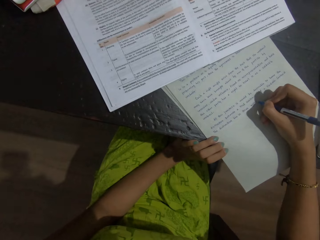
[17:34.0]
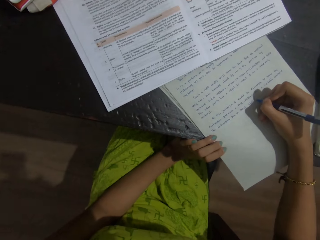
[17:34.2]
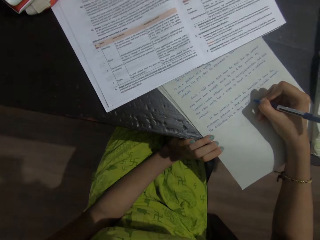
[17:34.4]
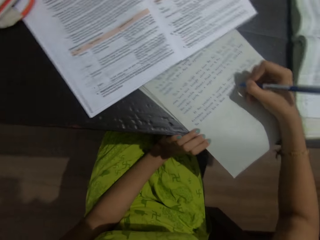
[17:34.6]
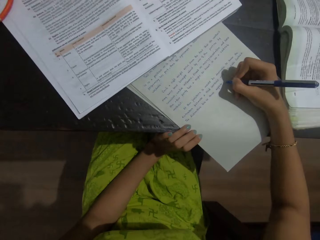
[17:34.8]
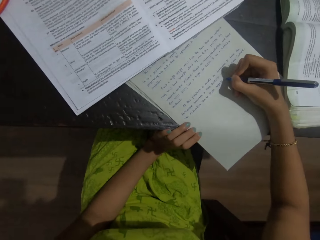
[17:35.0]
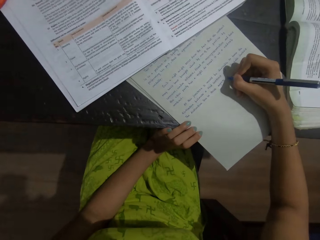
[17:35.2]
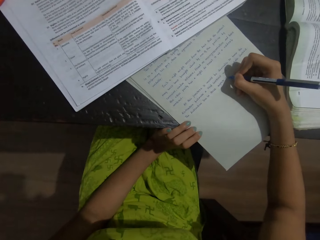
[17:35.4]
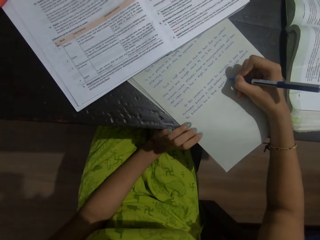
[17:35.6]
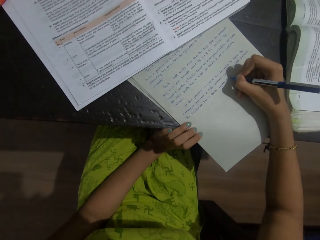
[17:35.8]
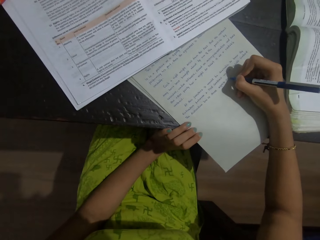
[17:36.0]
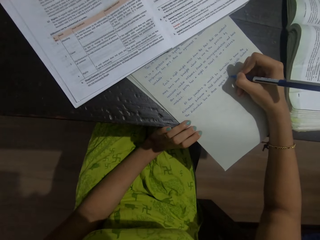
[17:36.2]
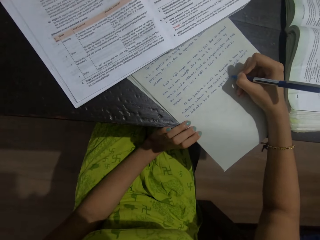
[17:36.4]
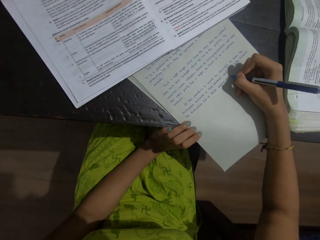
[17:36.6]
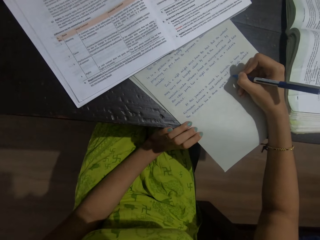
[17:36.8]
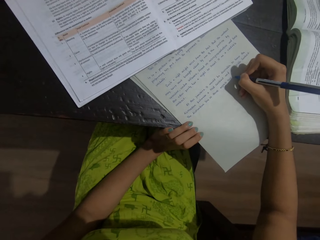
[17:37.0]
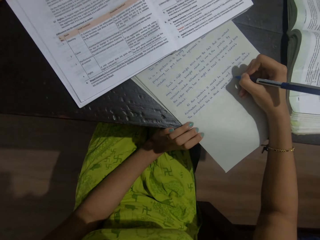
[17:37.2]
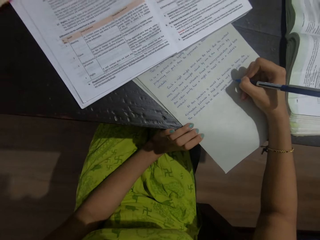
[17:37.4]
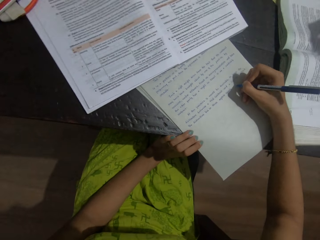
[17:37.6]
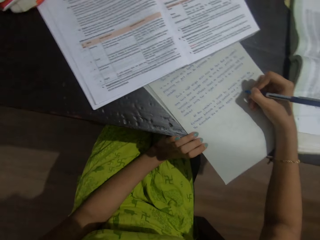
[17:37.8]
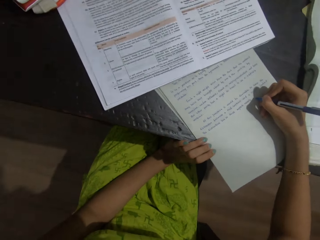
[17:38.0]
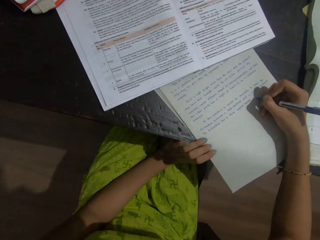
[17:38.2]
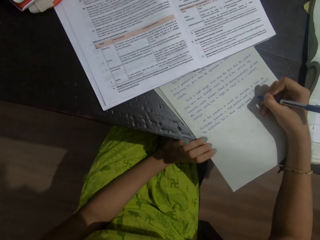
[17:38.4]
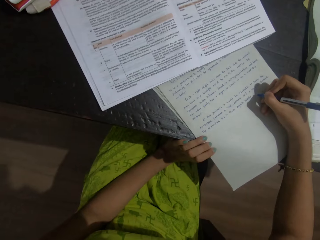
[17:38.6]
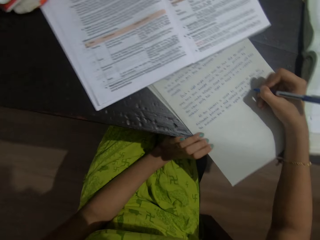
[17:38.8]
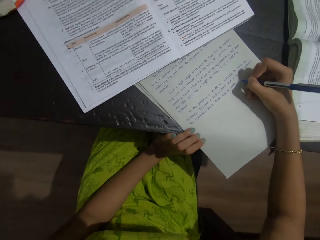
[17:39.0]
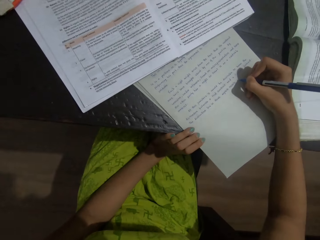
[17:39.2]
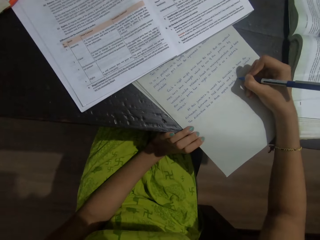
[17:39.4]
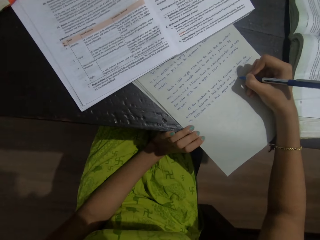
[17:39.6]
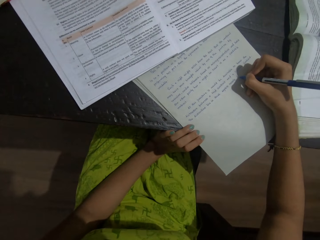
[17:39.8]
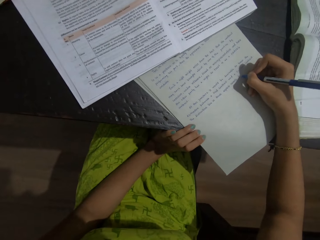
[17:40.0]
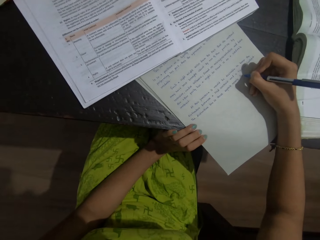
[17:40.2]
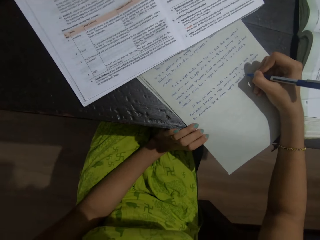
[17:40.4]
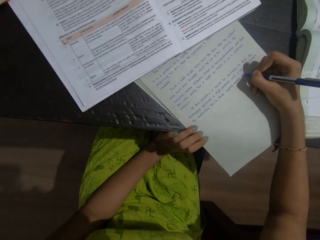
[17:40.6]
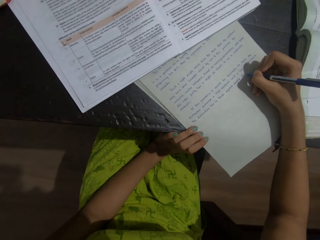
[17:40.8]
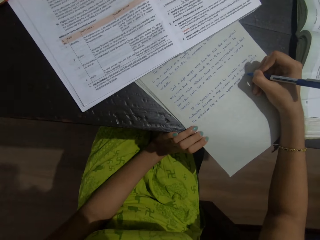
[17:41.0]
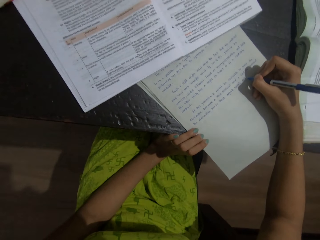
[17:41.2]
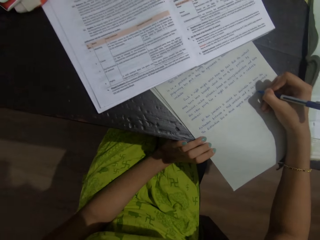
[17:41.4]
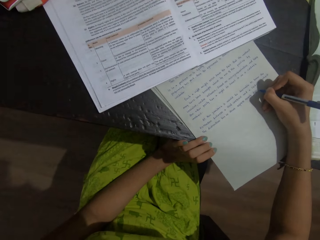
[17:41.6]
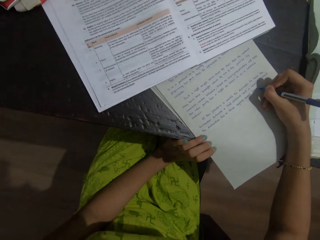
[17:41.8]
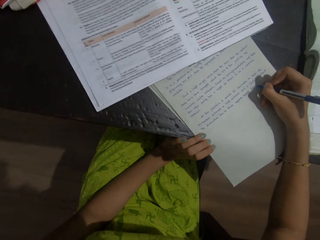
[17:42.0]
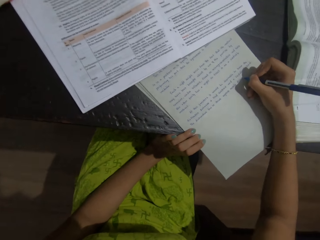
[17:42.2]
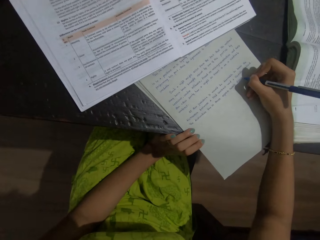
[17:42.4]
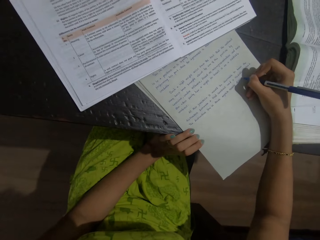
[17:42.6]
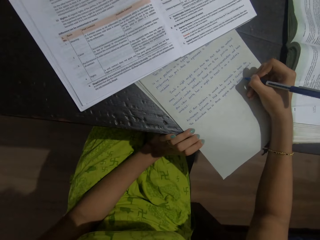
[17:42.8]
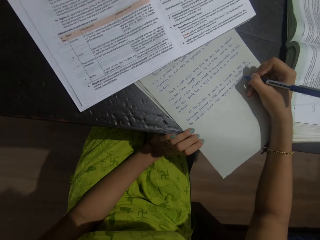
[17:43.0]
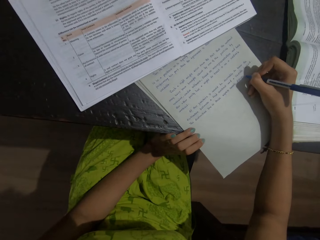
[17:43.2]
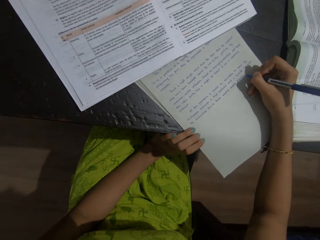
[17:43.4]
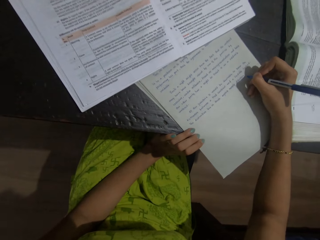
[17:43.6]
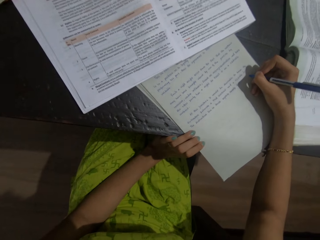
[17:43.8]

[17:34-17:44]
The camera wearer looks around. They write on the sheet of paper with a pen. A person talks with the camera wearer. The camera wearer writes on the sheet of paper with the pen.

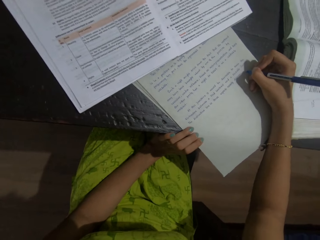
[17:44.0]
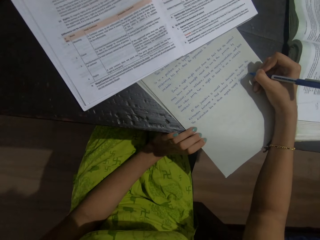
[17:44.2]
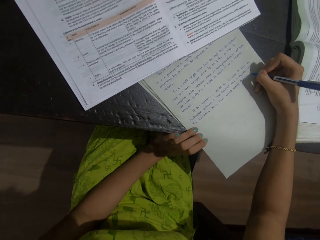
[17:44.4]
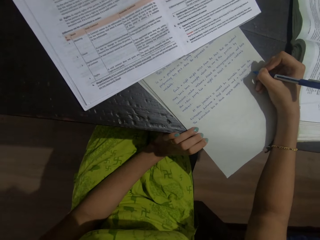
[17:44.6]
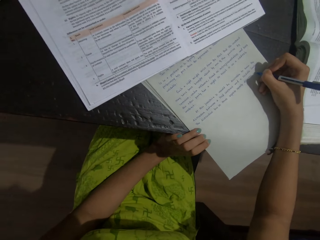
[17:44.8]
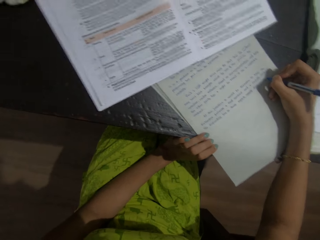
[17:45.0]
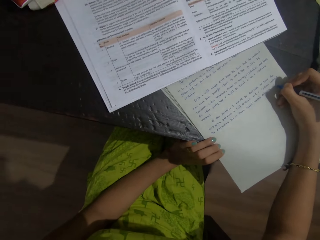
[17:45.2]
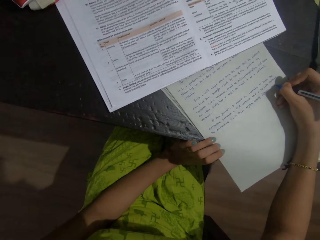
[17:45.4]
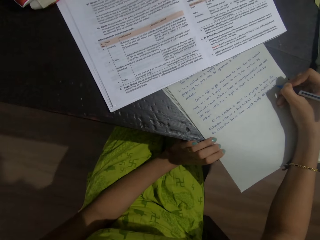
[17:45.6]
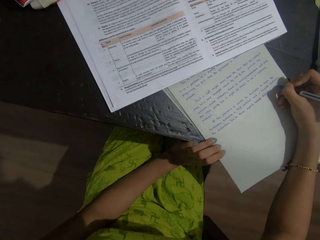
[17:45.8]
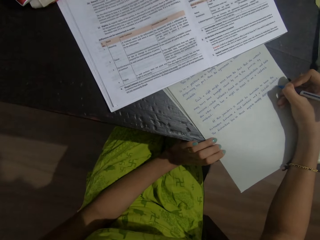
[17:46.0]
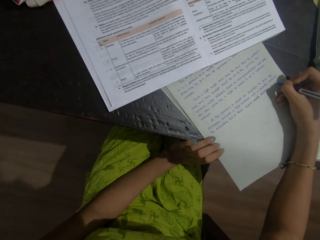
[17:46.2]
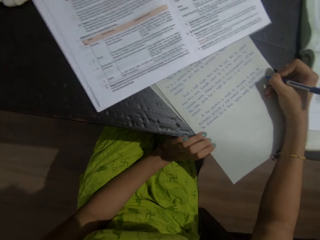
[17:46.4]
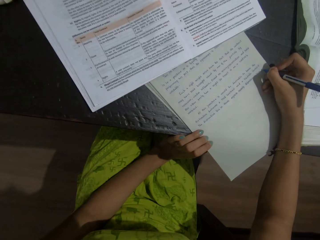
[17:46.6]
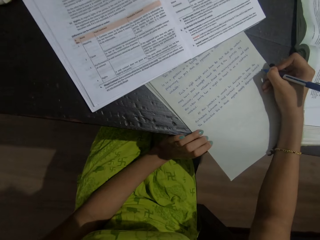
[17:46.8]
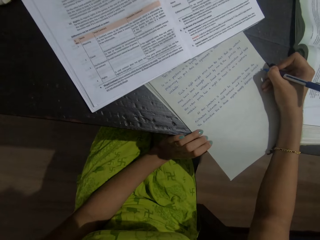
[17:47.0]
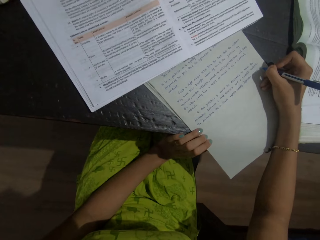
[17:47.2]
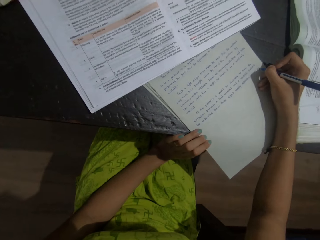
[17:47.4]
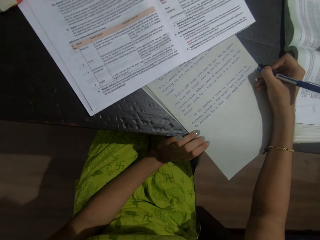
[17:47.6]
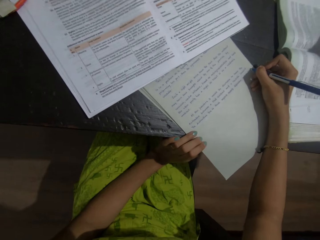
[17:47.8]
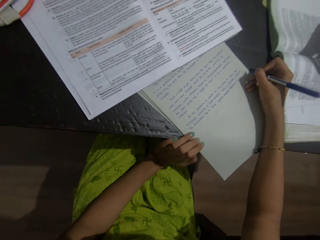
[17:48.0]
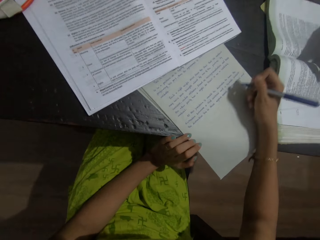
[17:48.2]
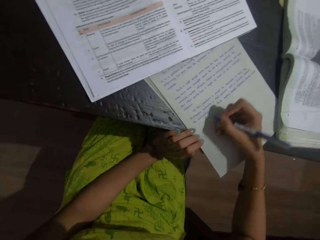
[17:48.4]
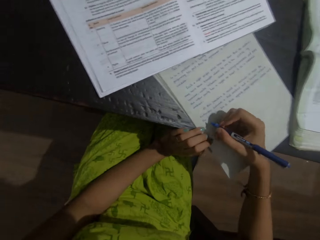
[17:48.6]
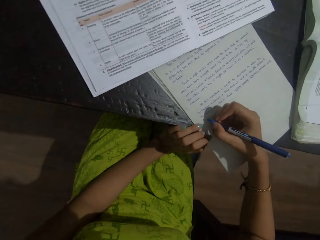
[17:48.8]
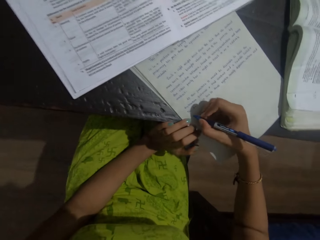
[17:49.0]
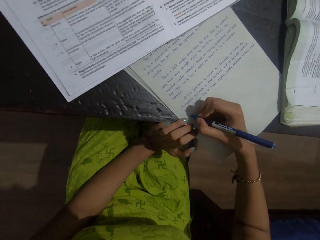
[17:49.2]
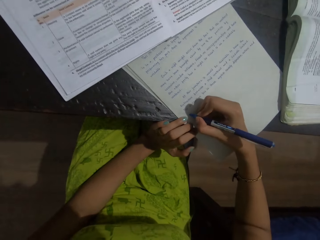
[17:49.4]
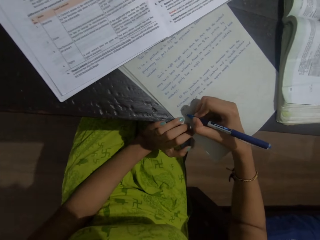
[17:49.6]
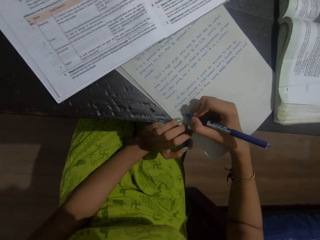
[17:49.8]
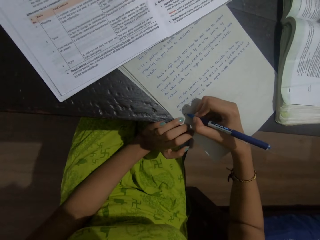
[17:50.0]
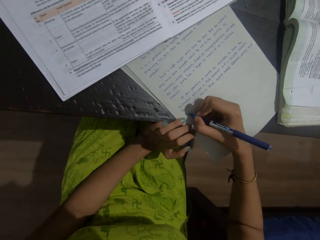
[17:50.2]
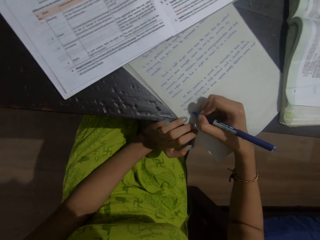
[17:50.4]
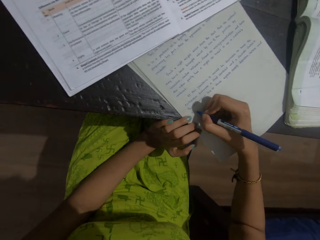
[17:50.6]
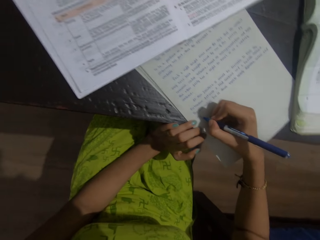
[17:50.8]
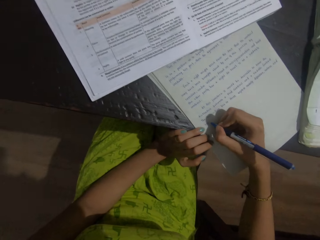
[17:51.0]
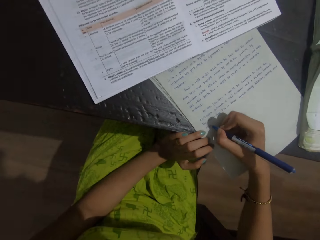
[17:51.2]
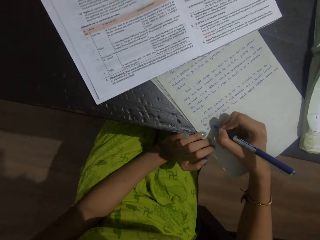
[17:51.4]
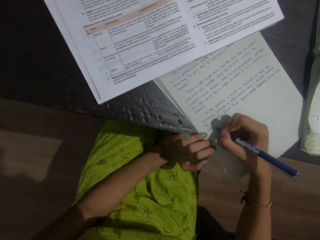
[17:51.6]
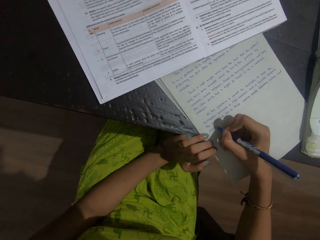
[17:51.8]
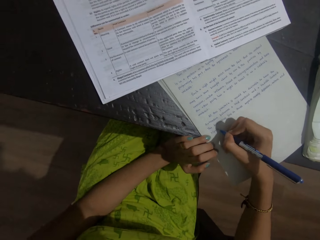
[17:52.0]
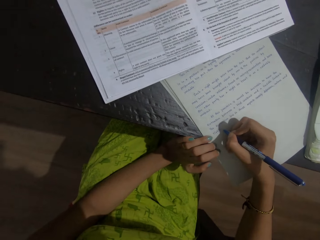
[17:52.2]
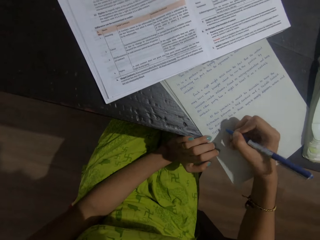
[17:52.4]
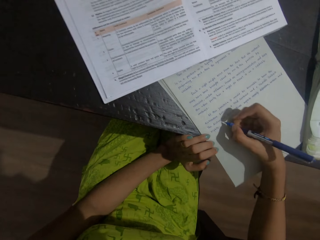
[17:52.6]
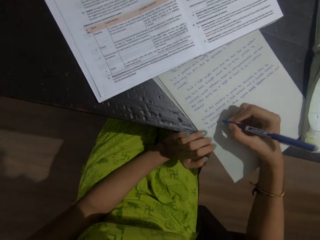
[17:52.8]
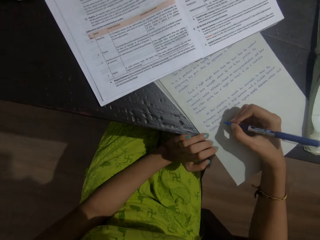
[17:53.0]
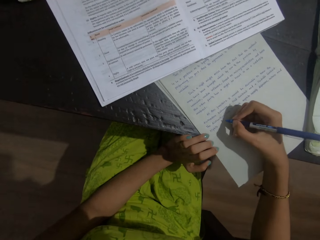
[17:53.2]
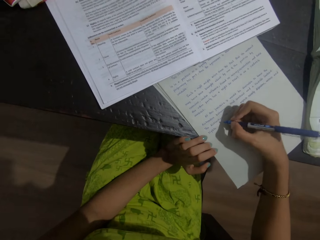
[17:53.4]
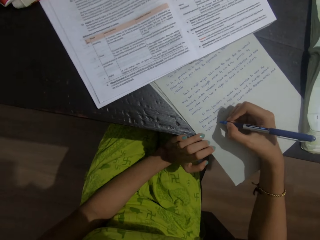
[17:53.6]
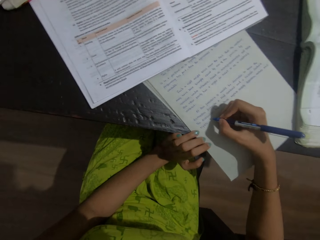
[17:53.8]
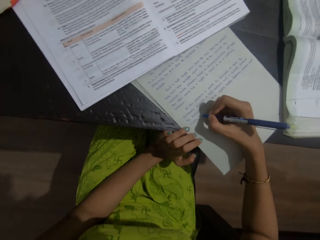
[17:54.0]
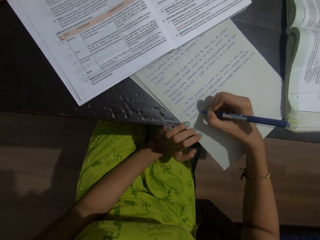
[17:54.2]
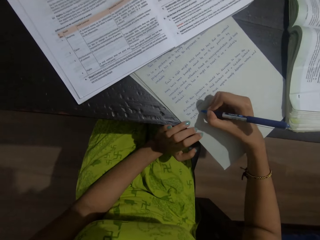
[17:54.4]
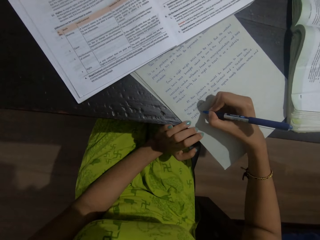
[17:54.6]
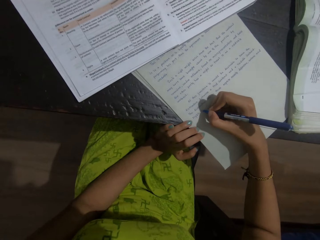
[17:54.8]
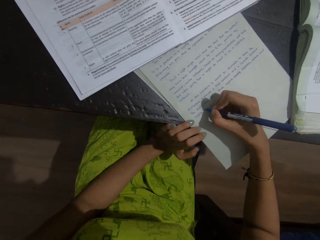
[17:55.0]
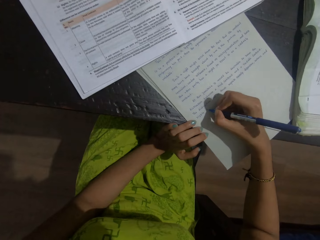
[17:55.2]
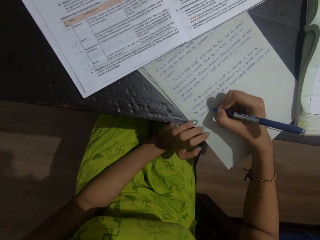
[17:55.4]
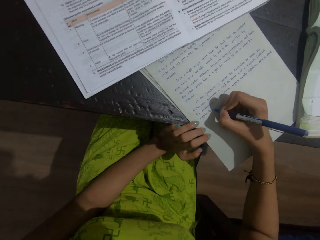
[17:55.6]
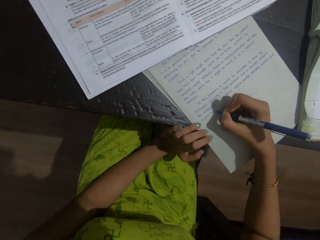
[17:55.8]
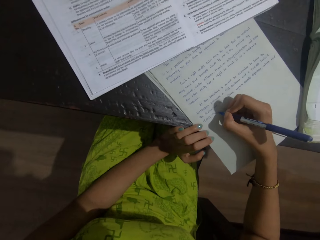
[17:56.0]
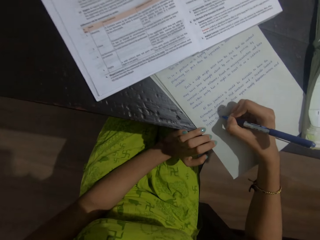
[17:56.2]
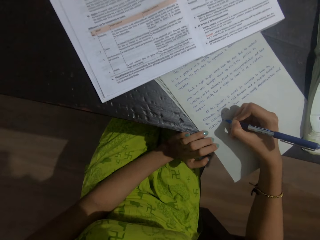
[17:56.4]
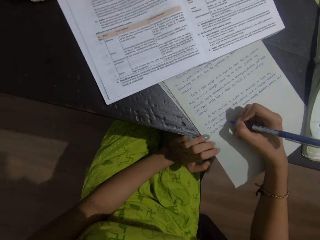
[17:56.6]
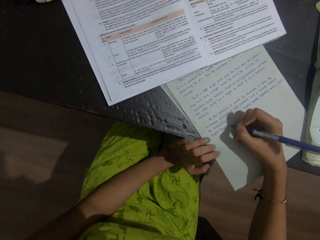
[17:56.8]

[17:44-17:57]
The camera wearer writes on the sheet of paper with a pen. They talk with a person. They write on the sheet of paper with a pen. They talk with the person. They write on the sheet of paper with a pen. The person talks with the camera wearer.
